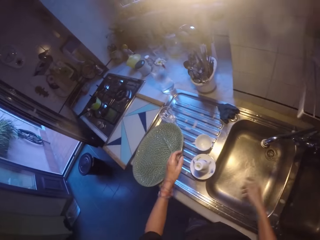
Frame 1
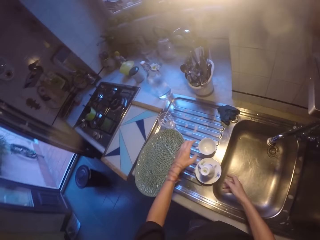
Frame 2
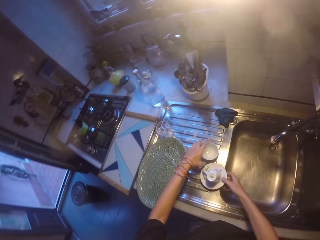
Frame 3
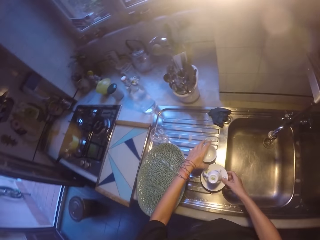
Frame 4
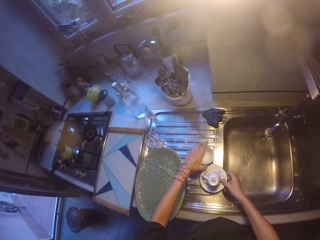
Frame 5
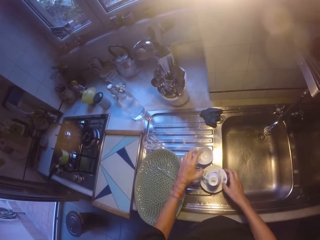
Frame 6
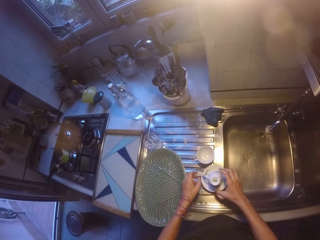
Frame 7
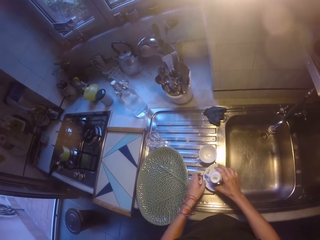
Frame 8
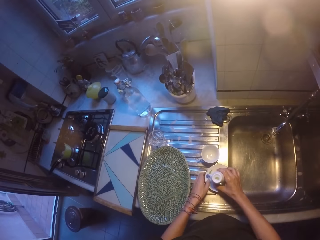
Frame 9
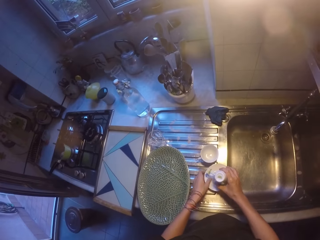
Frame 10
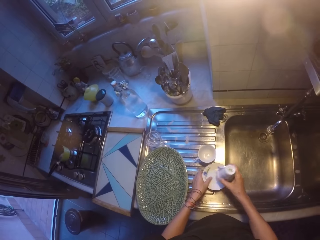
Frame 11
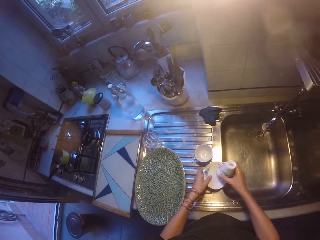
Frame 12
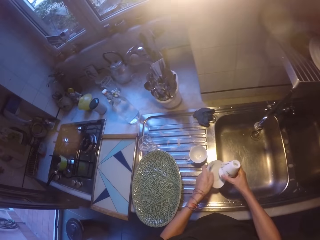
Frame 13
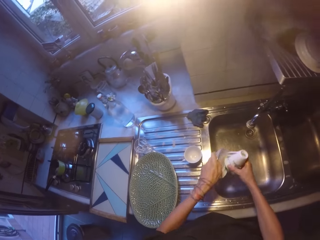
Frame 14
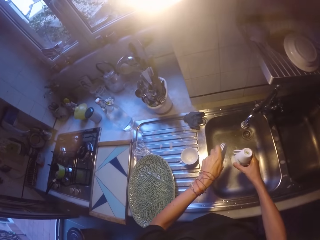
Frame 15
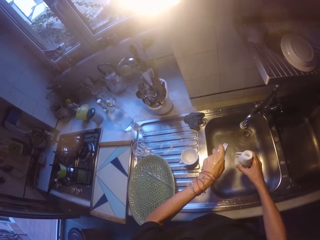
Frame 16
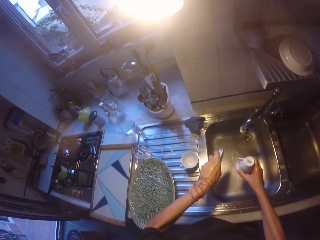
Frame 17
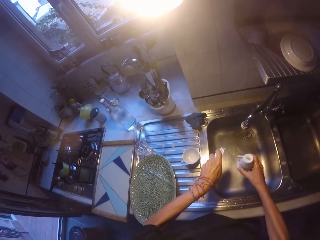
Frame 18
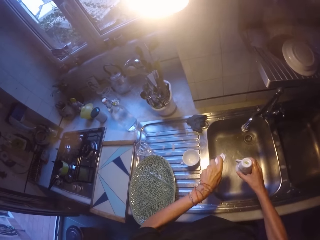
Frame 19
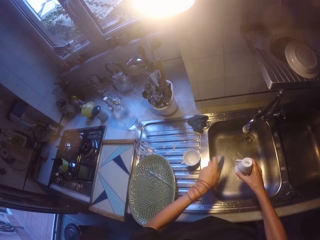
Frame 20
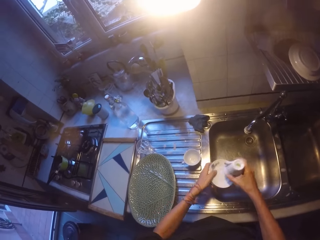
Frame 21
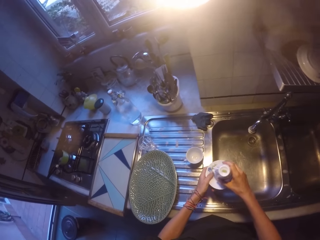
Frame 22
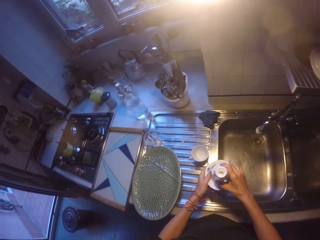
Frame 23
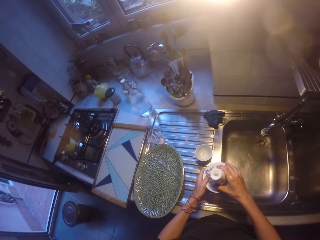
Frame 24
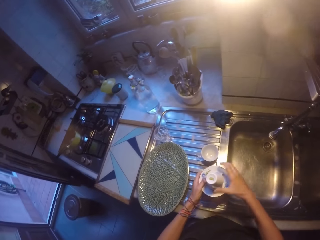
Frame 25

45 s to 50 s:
The camera wearer holds a side plate with her right hand. She holds a cup with her left hand. She picks the cups with her right hand and the side plates on the sink with her left hand. She rinses the cup and side plates in the sink. She pours the water in the sink.

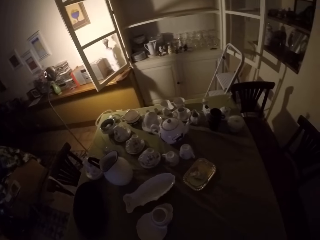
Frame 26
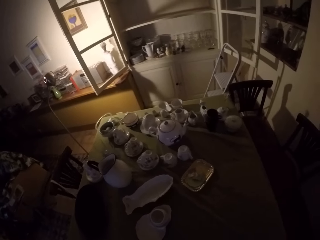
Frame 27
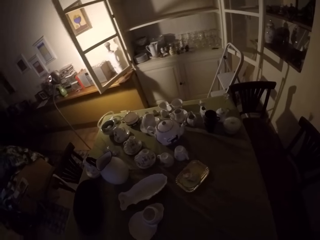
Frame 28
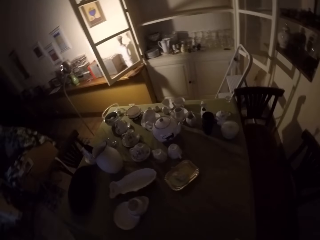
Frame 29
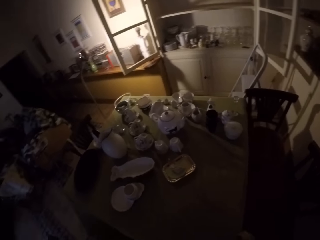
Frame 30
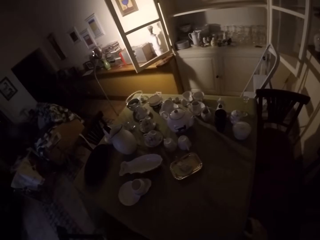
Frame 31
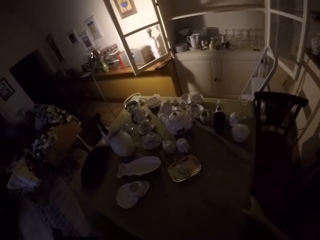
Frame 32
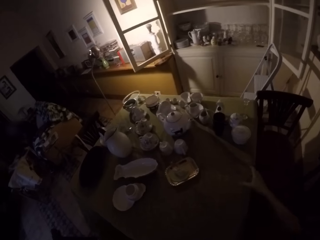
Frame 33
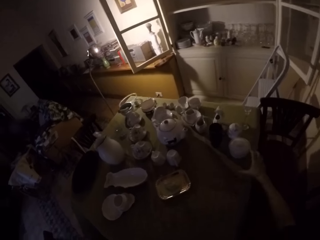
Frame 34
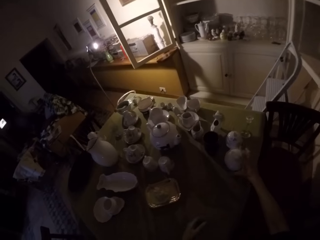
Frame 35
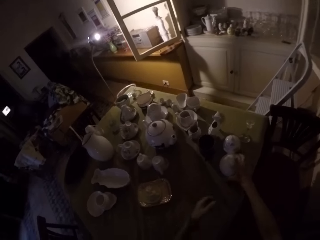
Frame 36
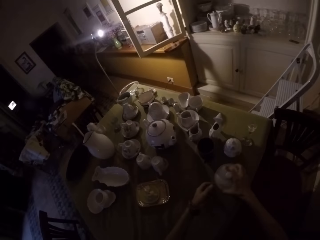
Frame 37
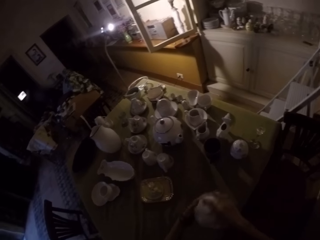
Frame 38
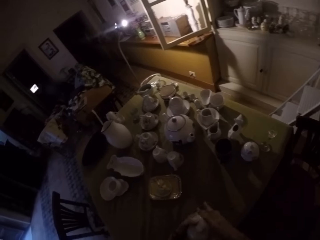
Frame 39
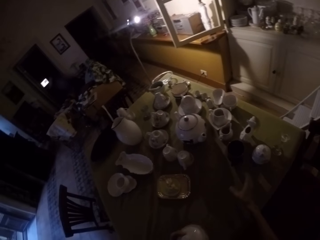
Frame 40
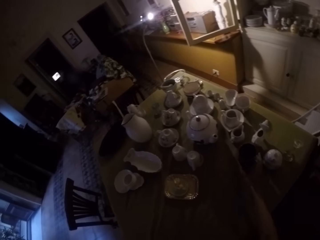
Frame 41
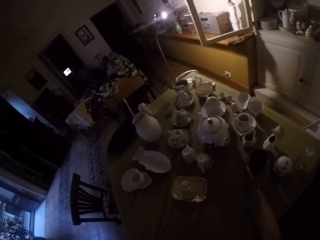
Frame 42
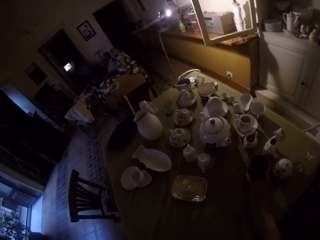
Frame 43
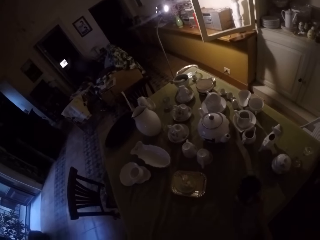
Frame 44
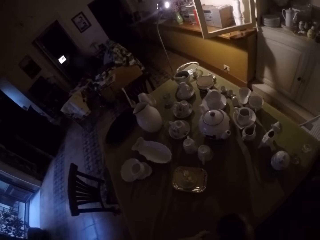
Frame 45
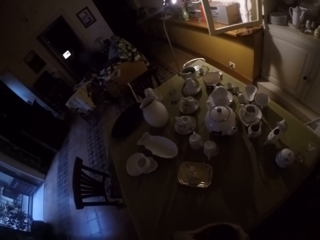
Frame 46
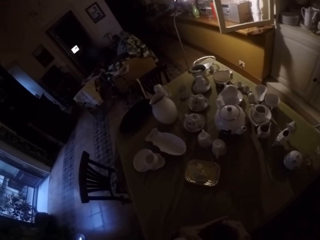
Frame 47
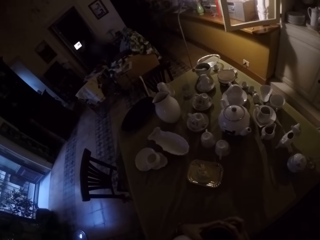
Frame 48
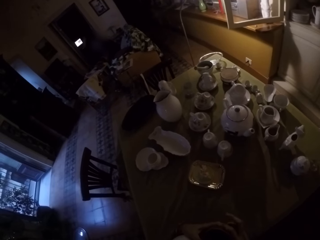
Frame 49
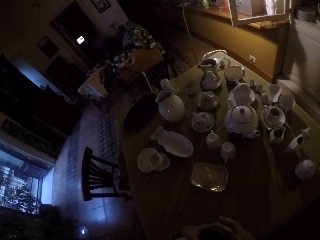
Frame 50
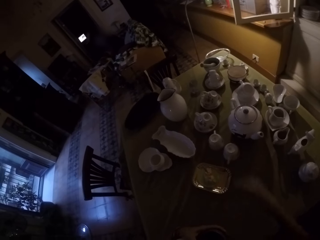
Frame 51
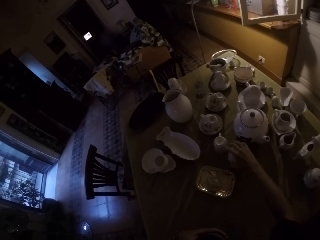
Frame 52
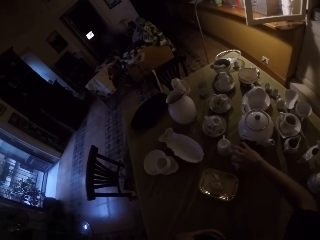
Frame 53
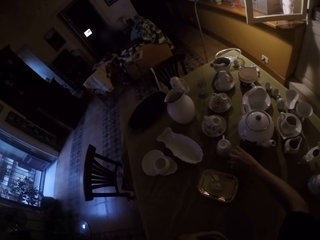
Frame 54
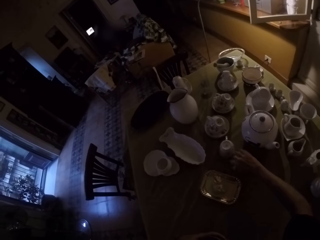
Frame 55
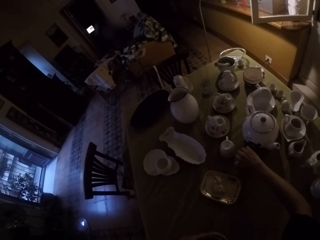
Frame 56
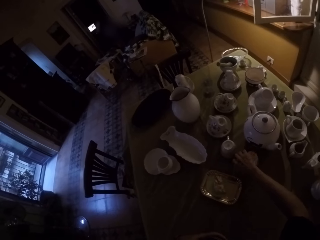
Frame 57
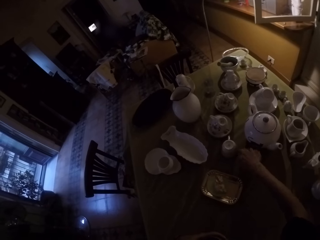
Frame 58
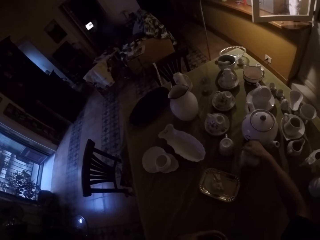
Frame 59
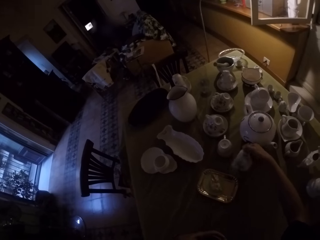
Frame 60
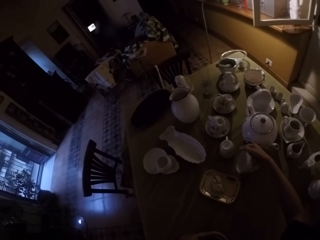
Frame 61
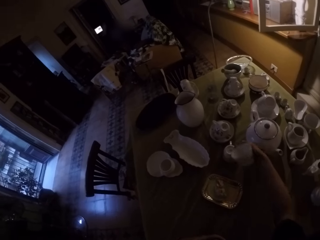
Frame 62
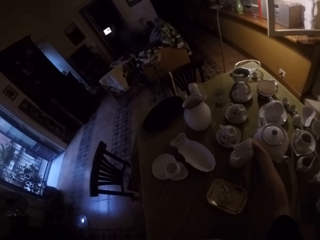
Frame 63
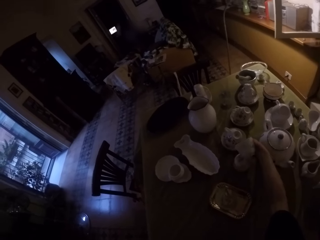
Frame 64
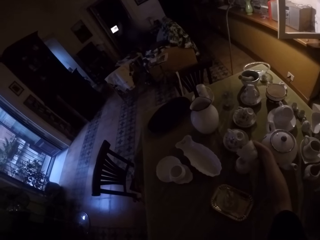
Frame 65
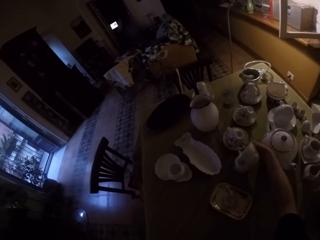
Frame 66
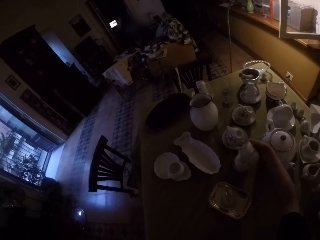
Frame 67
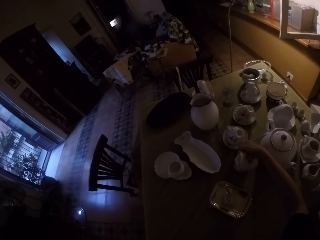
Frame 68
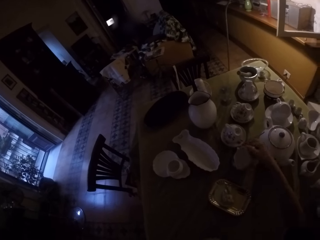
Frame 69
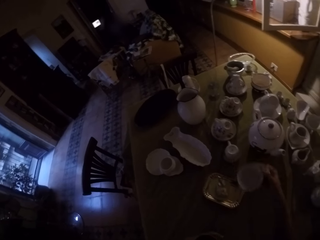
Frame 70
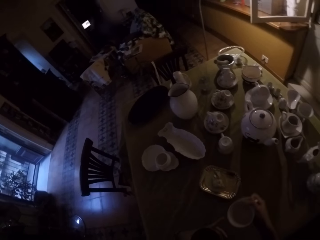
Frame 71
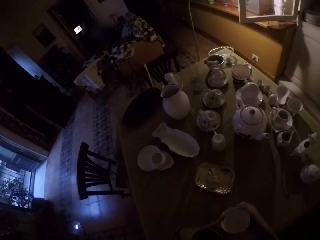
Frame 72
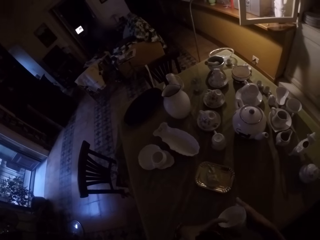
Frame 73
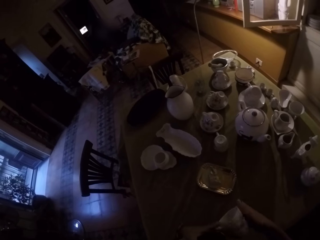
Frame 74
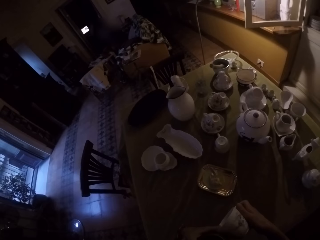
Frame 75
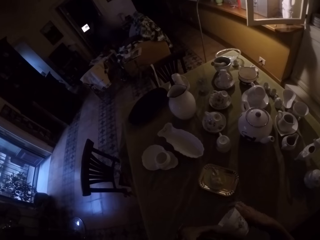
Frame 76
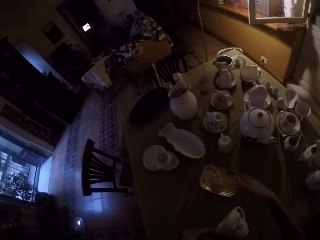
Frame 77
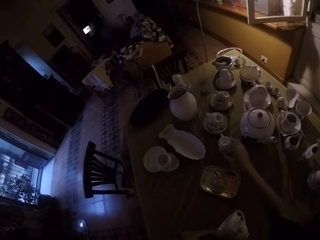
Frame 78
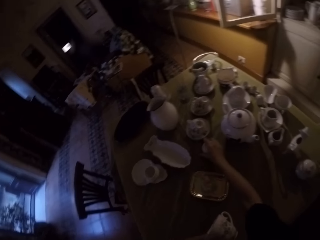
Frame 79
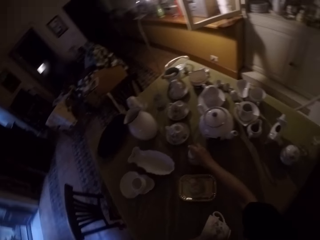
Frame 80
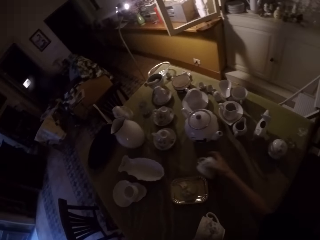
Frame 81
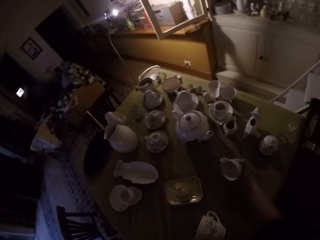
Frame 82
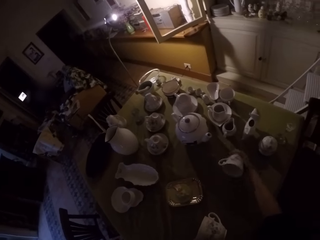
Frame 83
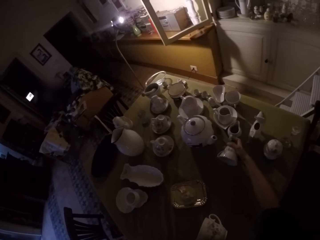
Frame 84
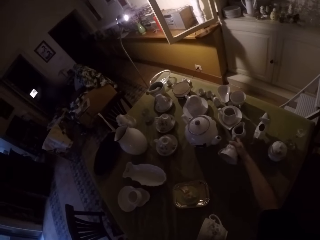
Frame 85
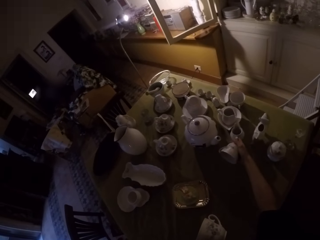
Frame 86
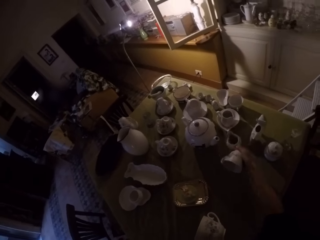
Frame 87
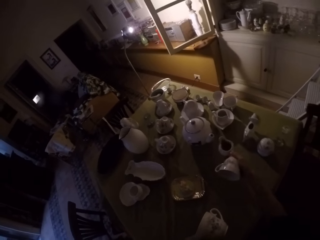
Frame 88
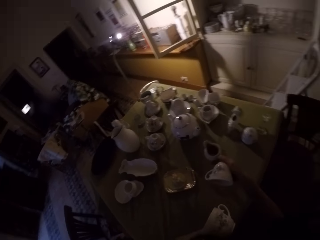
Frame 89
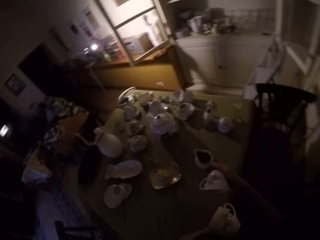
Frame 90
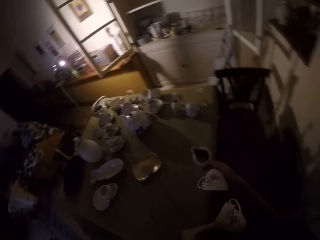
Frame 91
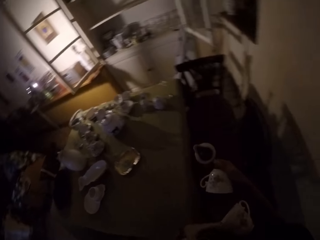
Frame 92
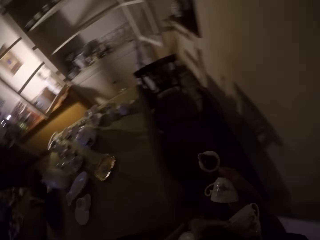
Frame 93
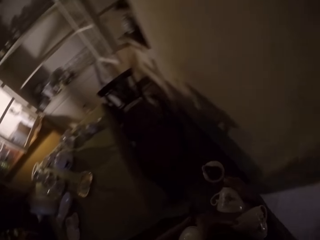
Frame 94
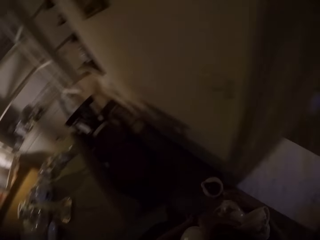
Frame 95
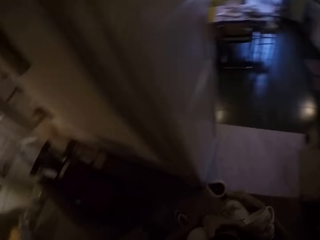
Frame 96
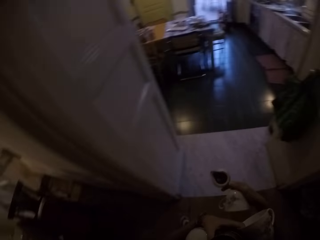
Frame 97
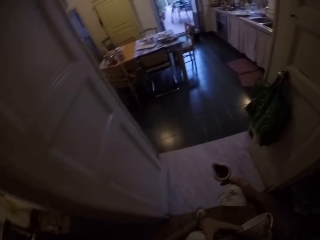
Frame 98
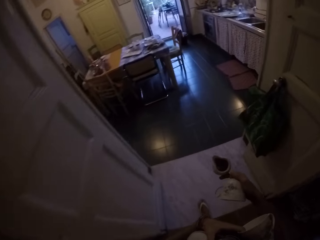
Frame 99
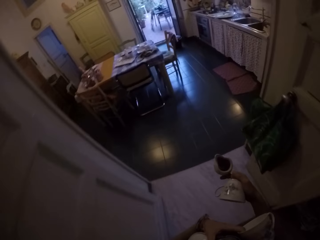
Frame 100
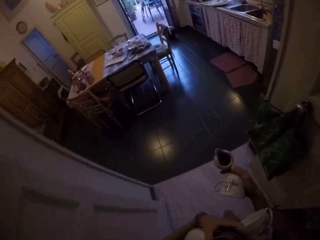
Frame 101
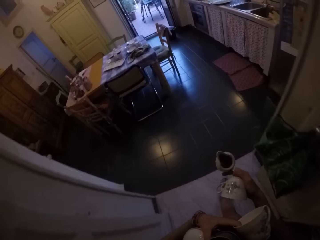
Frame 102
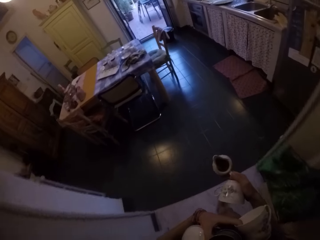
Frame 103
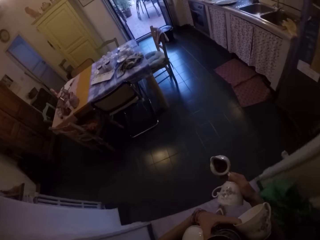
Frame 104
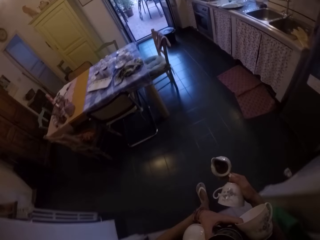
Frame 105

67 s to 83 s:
The camera wearer looks around the table. She stands in the room. She picks a sugar bowl from the table. She holds the bowl in her left hand. She picks a cup from the table. She holds the cup in her left hand. She picks the cup from the table. She moves the cup on the table. She holds the cup in her left hand. She picks the cup from the table. She picks a sauce boat or ceramic mug on the table. She walks around the room. She walks towards a kitchen sink.
